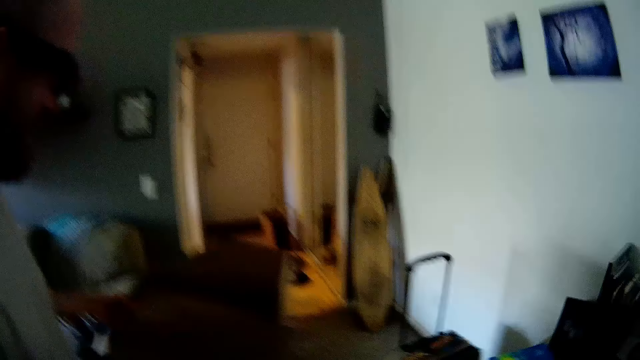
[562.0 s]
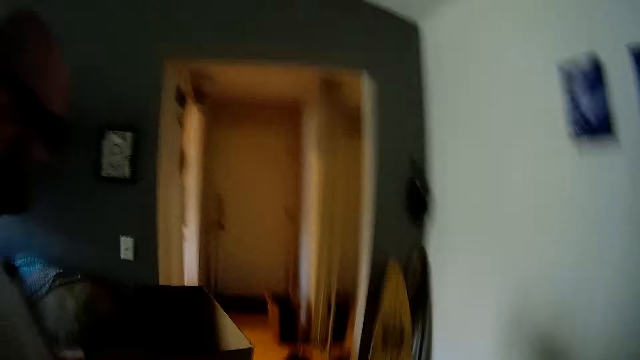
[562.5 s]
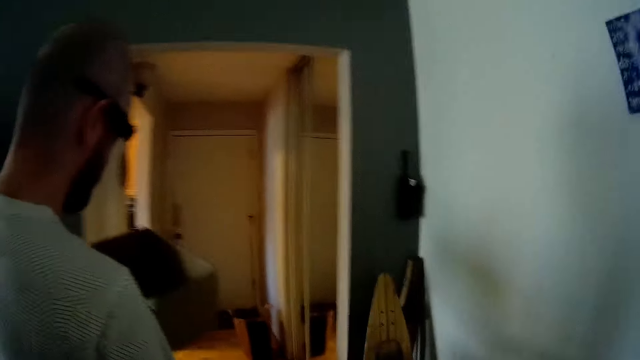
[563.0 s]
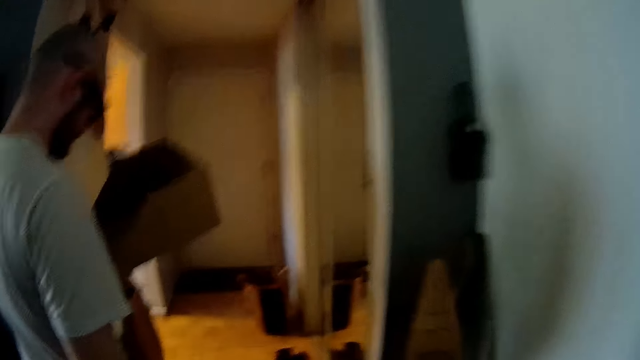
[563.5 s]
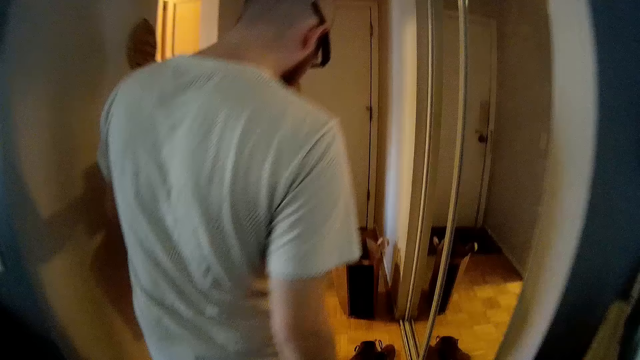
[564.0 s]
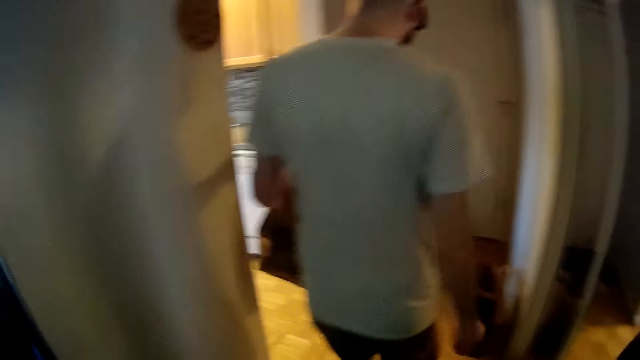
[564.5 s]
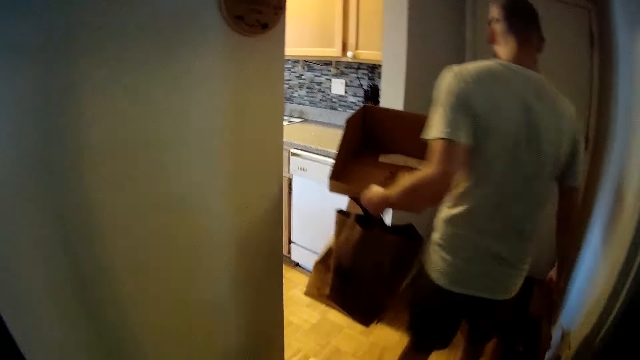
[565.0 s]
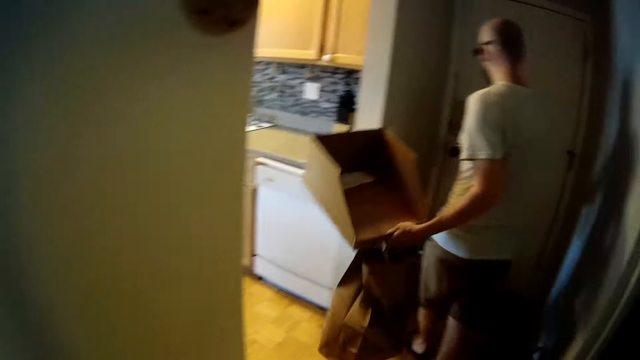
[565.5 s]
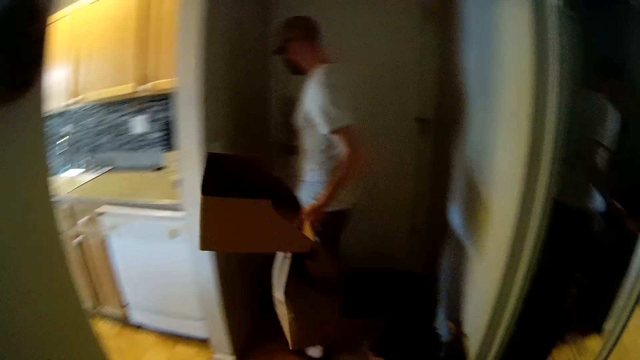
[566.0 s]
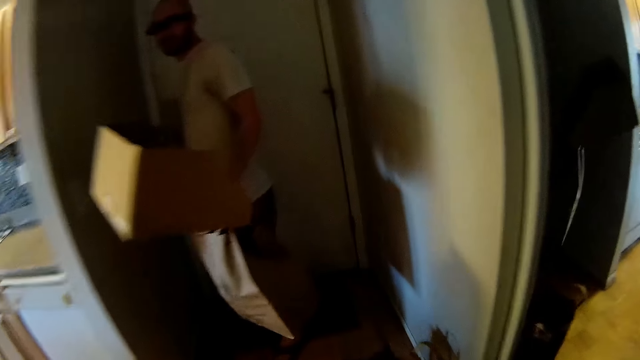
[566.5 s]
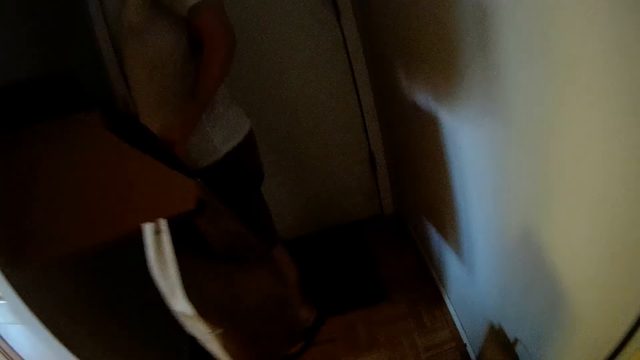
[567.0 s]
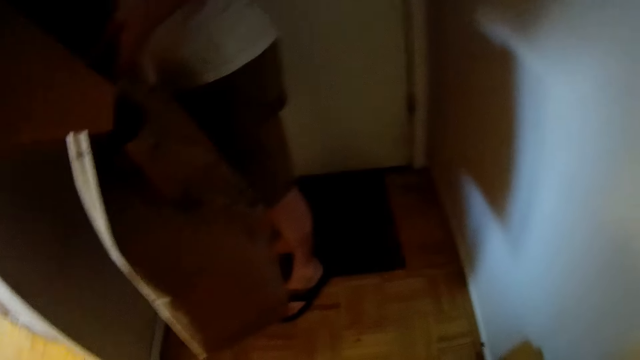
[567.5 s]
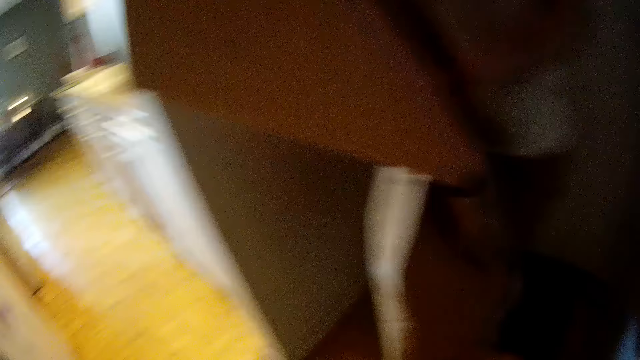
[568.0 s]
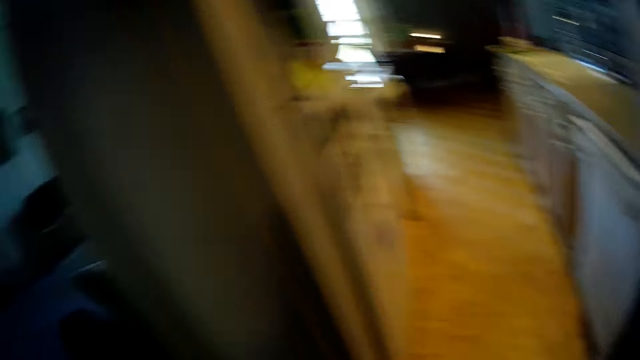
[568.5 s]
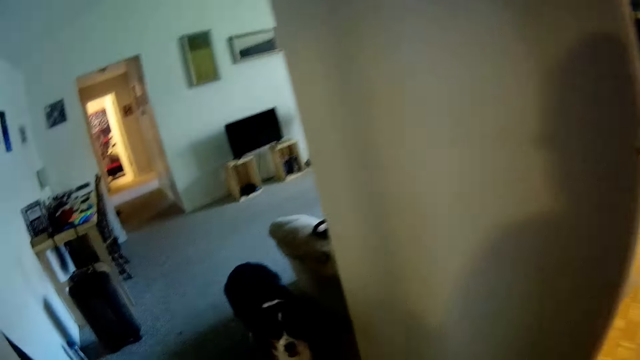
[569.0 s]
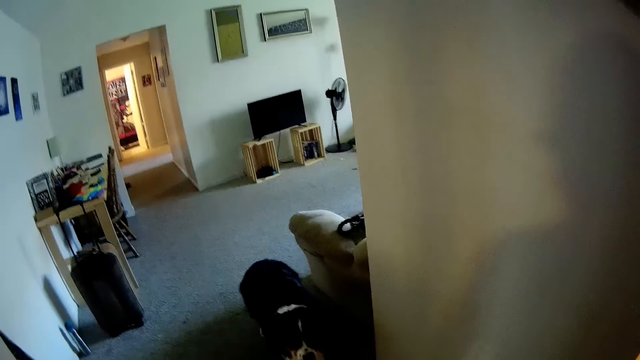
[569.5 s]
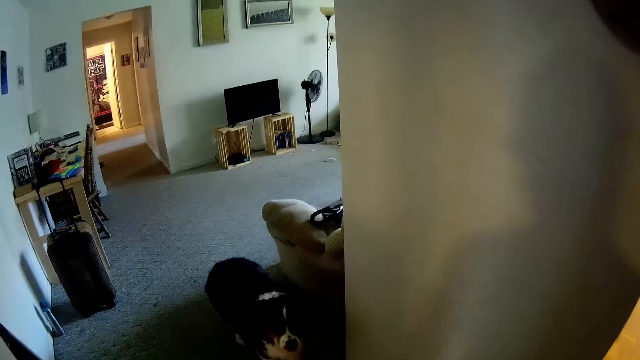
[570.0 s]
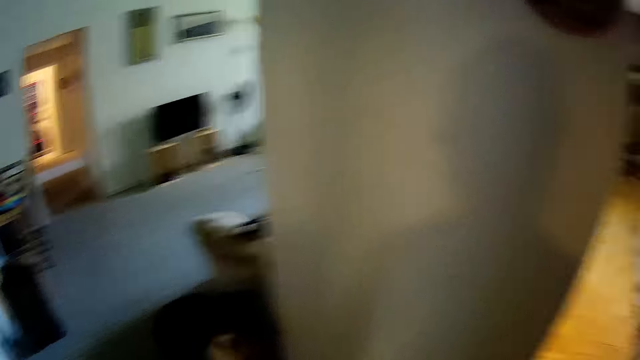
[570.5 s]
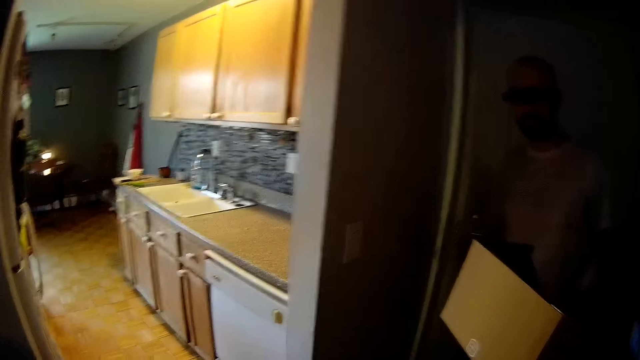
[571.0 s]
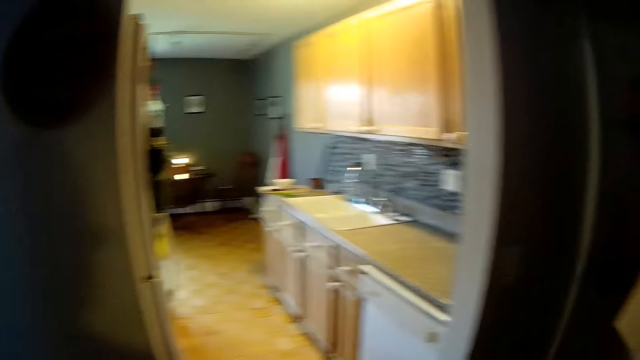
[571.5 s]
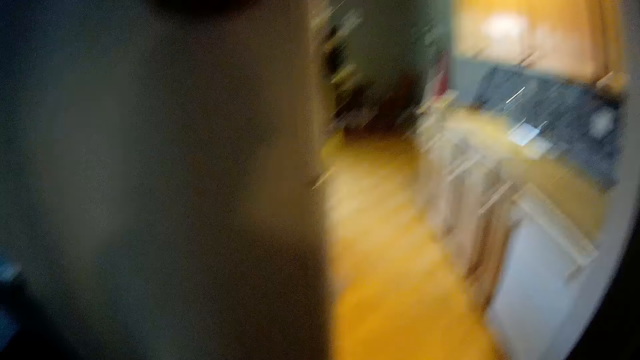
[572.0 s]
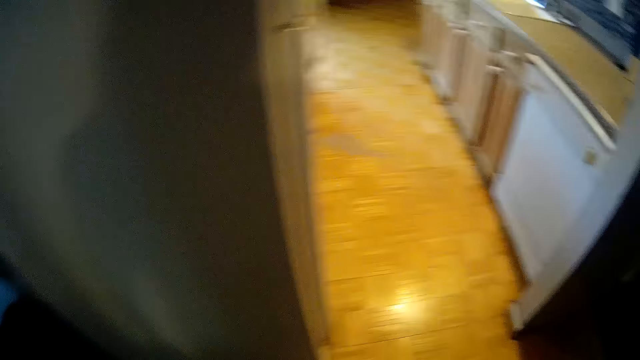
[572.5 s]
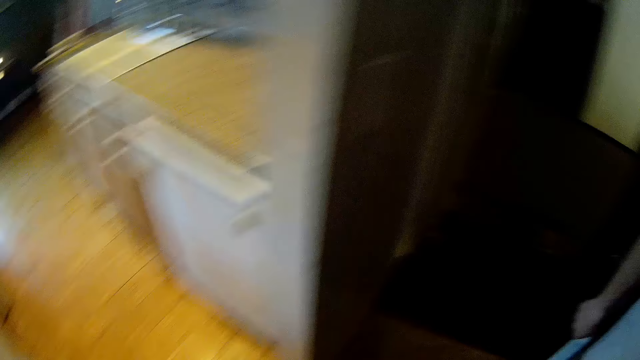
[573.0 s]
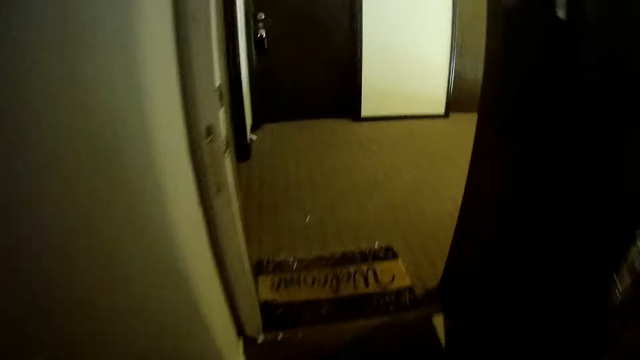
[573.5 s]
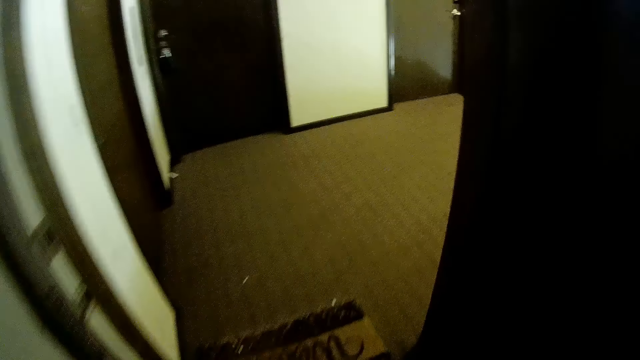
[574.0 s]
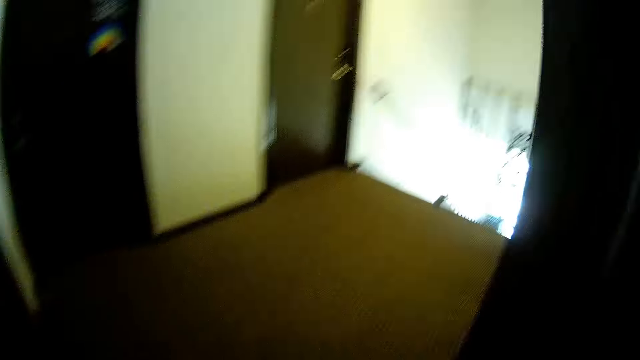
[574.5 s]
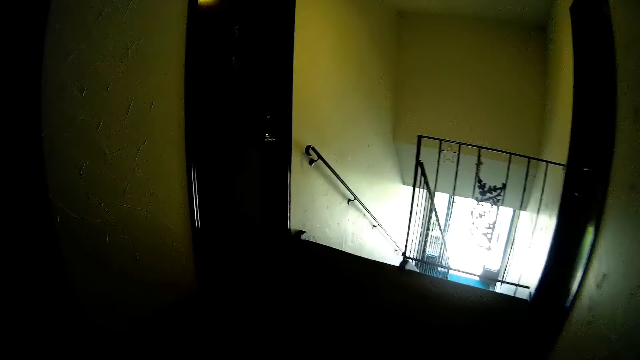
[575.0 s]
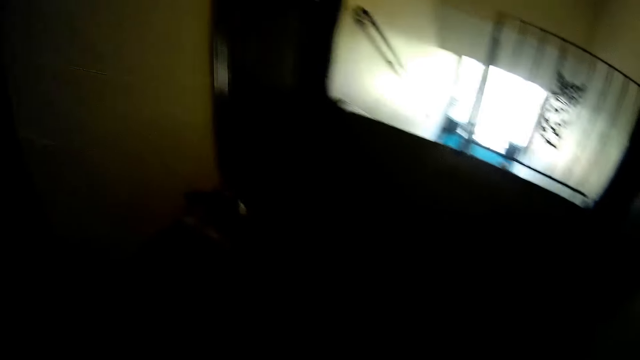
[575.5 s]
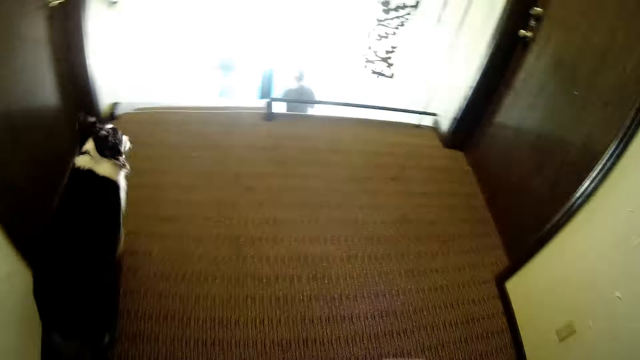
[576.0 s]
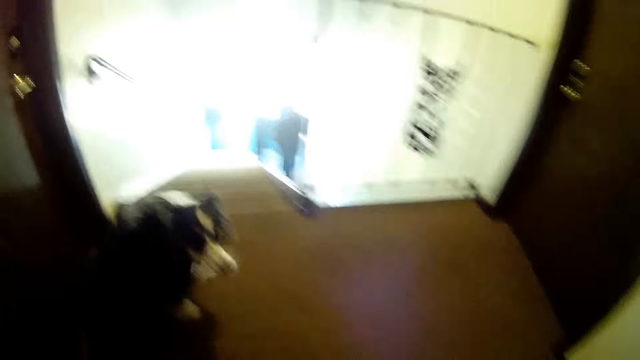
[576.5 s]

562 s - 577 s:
A man carries a bag in his left hand. A woman picks up the camera. The camera wearer walks outside the house. The man holds the handle of a door with his right hand. The man opens the door. The camera wearer talks to a dog. They converse with the man. They walk outside the house towards the road side with the dog.

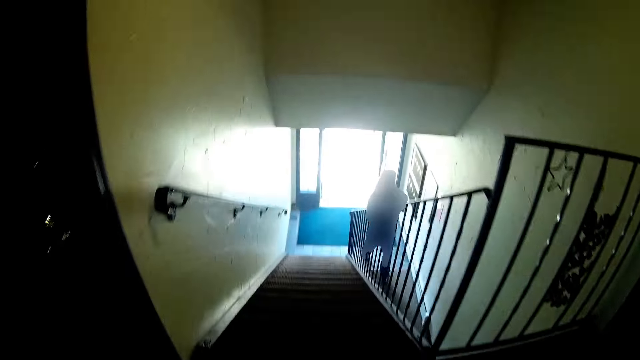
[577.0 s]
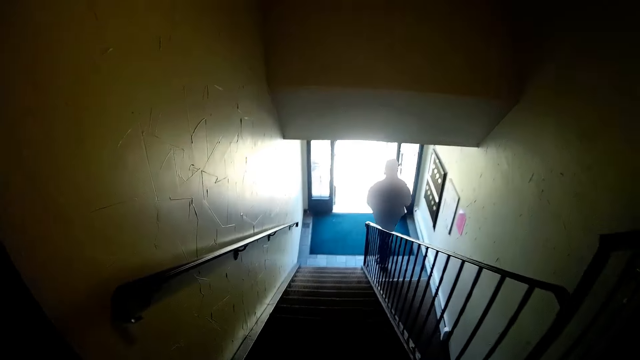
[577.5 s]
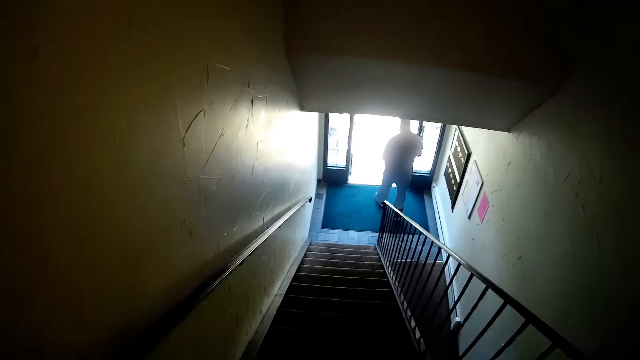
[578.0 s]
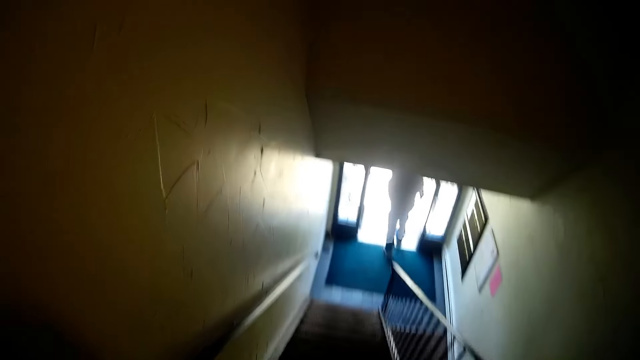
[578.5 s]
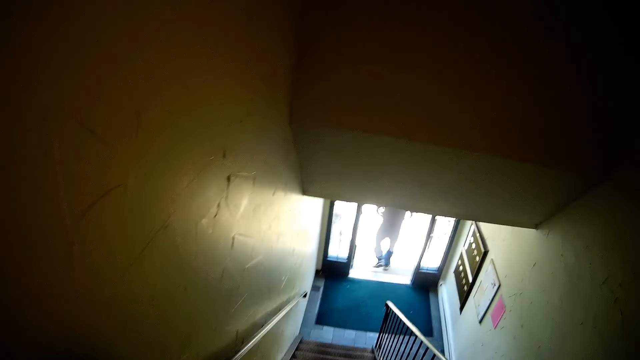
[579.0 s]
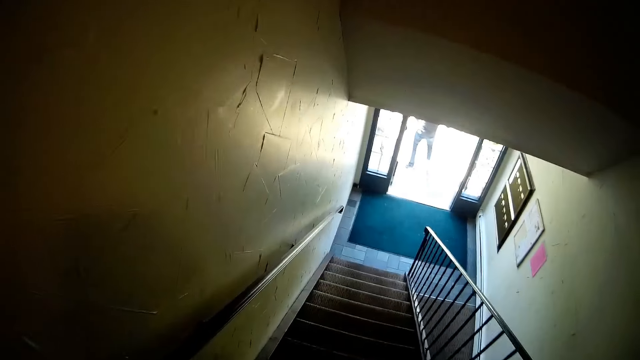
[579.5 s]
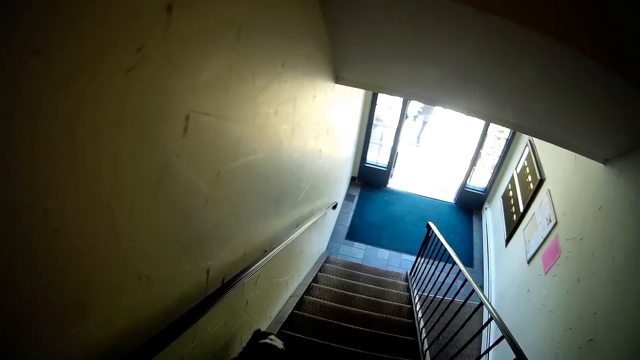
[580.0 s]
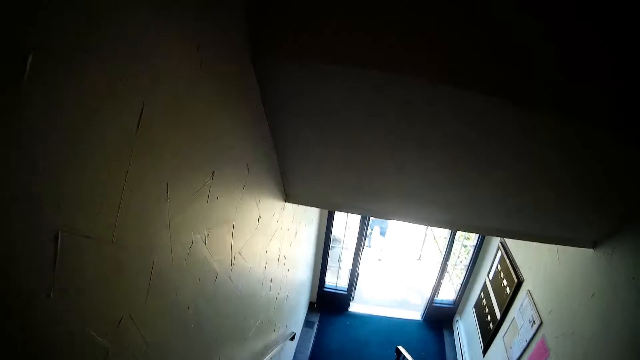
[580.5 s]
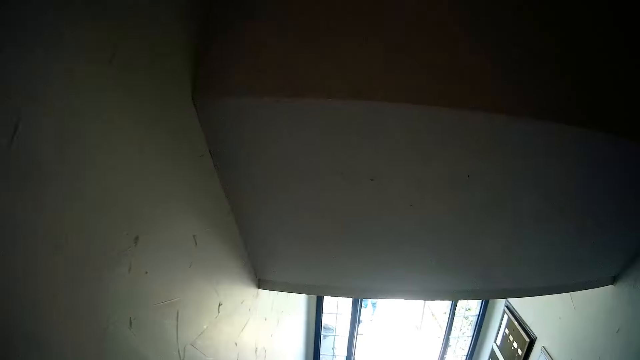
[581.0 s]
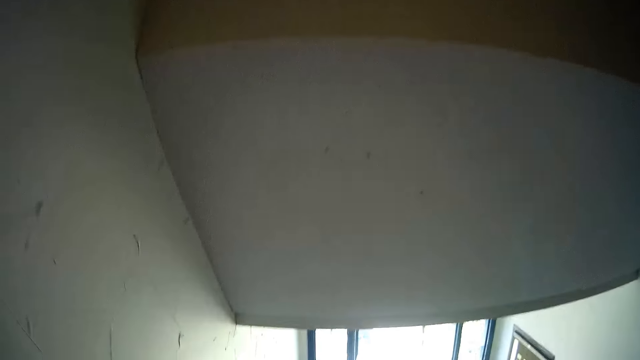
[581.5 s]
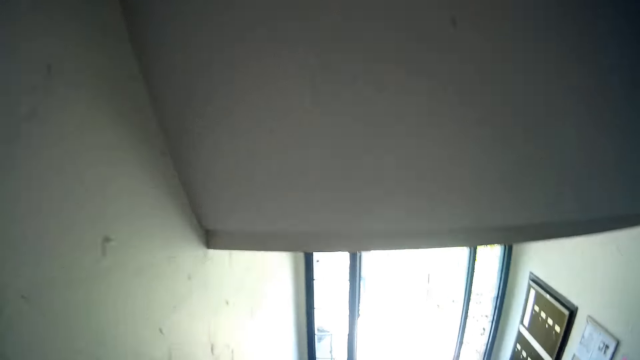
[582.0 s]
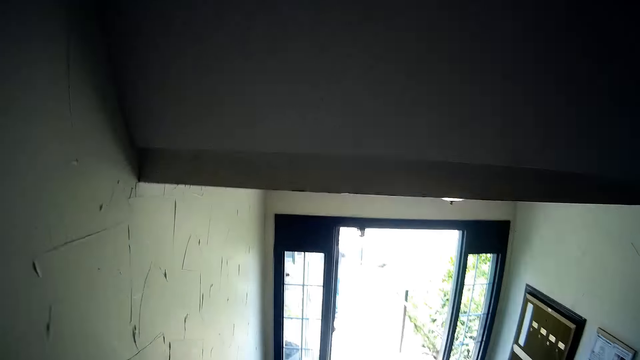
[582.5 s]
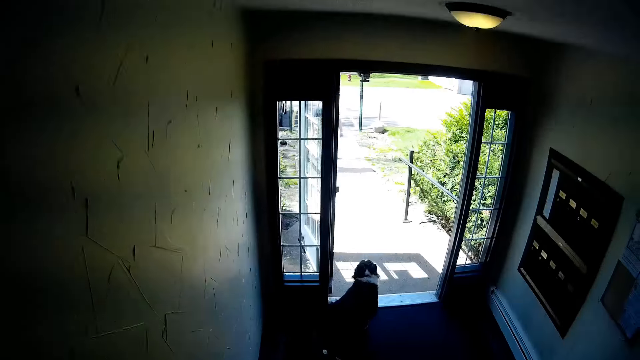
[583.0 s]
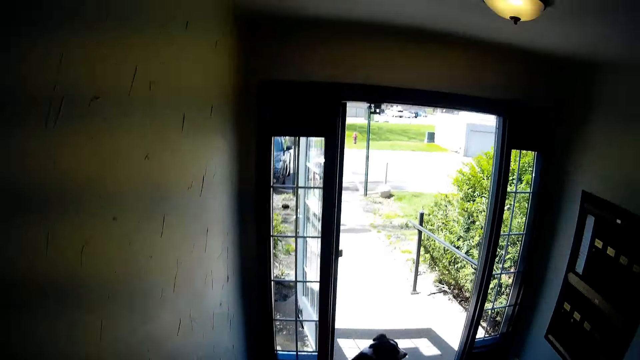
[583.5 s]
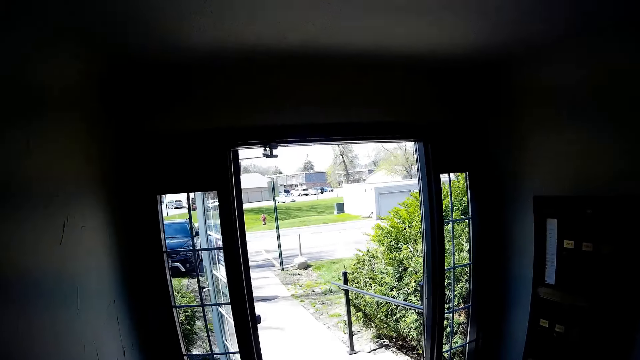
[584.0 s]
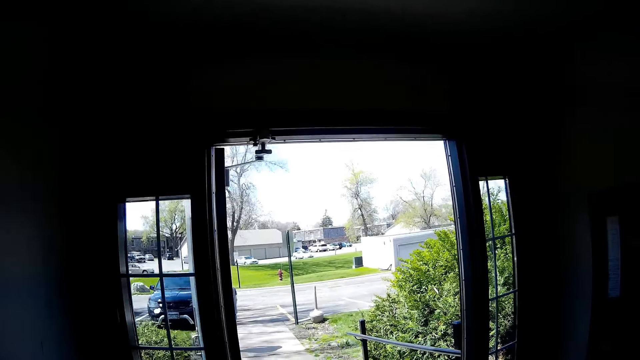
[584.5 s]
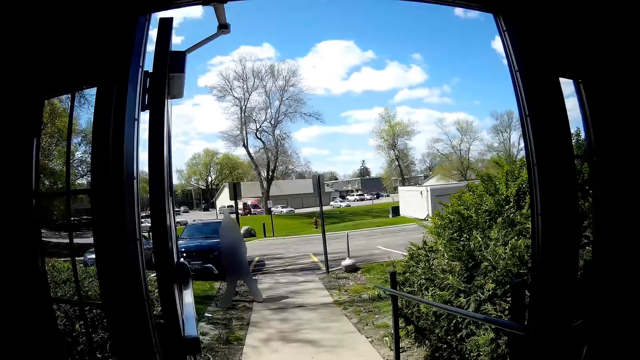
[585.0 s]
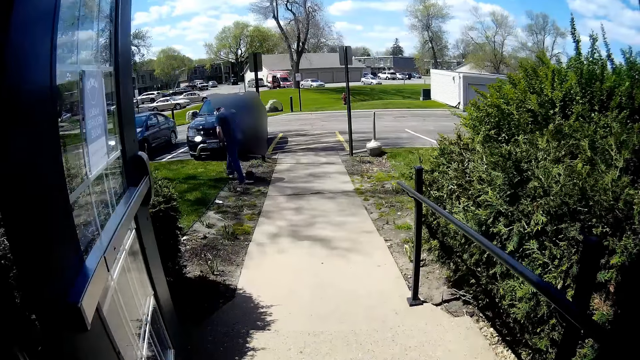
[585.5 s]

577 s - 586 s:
A man walks out from the apartment to the road side.
